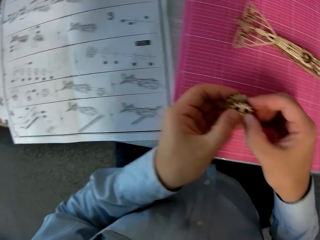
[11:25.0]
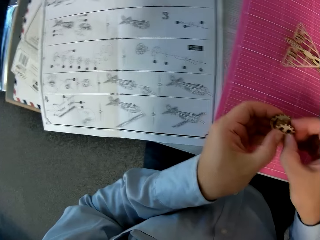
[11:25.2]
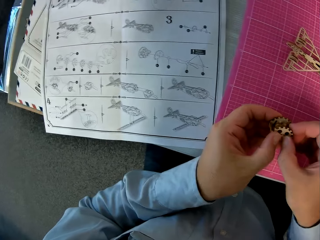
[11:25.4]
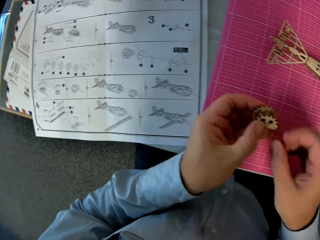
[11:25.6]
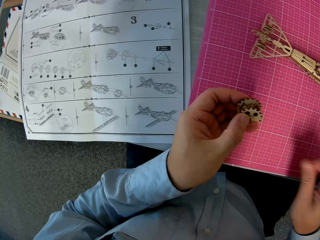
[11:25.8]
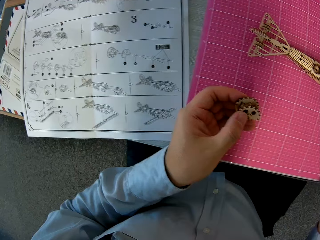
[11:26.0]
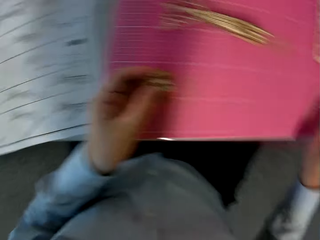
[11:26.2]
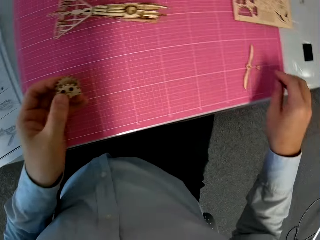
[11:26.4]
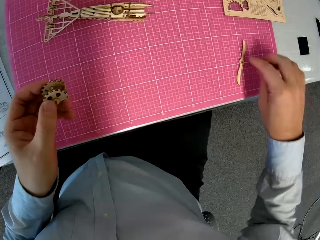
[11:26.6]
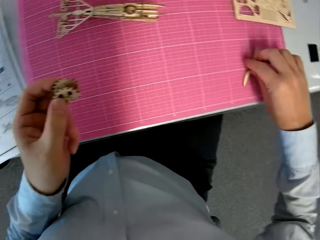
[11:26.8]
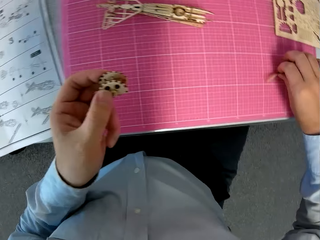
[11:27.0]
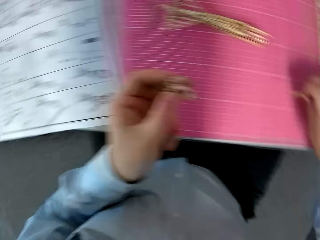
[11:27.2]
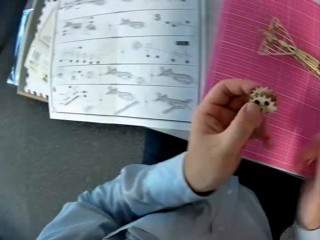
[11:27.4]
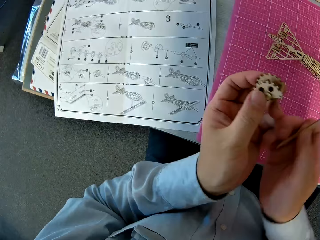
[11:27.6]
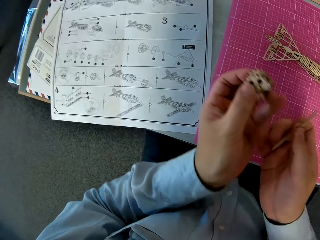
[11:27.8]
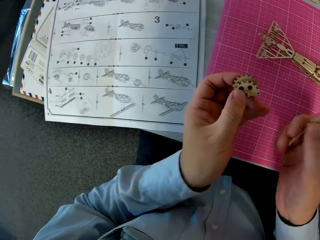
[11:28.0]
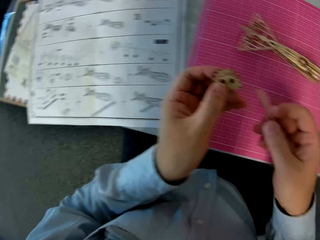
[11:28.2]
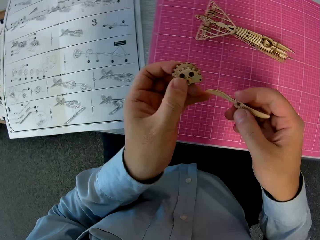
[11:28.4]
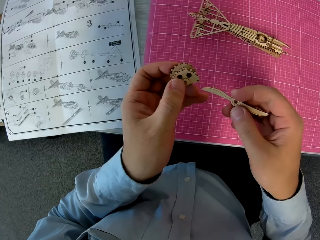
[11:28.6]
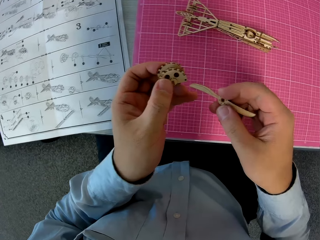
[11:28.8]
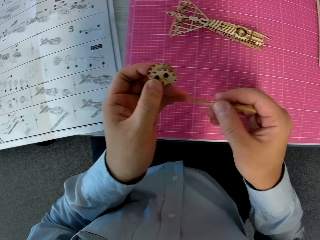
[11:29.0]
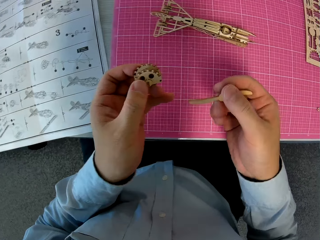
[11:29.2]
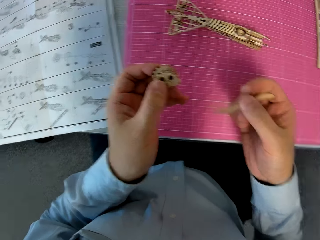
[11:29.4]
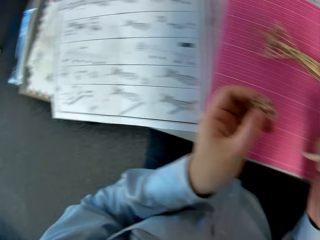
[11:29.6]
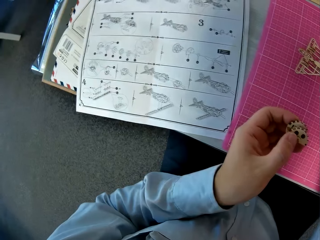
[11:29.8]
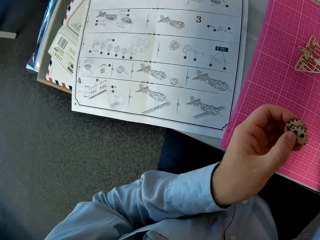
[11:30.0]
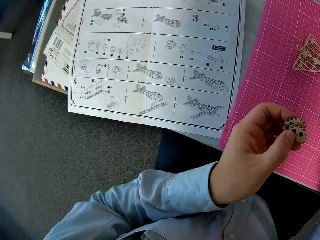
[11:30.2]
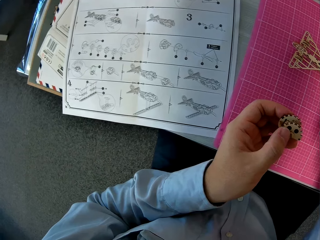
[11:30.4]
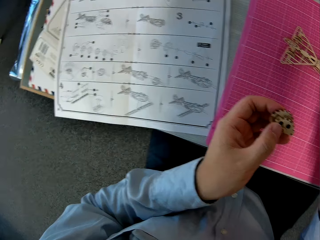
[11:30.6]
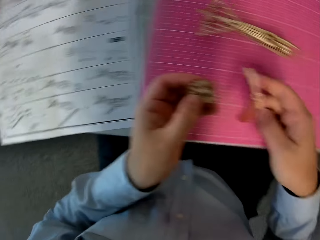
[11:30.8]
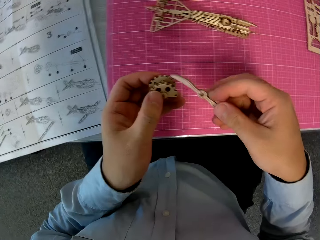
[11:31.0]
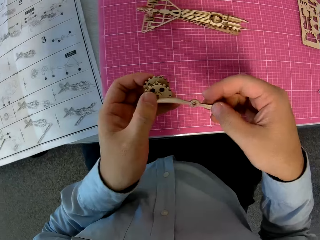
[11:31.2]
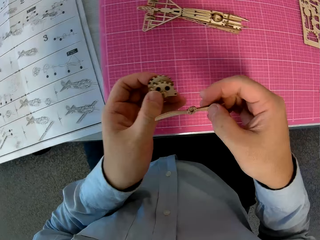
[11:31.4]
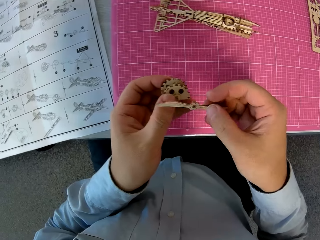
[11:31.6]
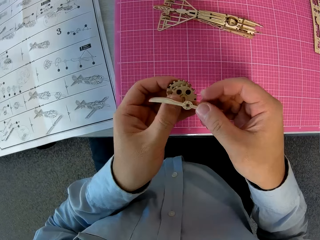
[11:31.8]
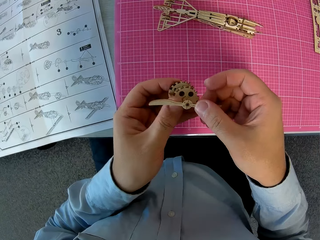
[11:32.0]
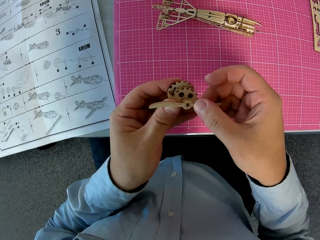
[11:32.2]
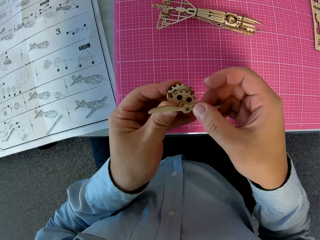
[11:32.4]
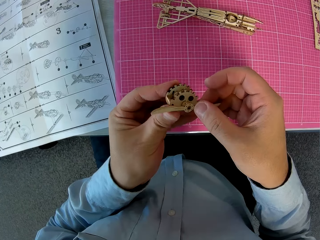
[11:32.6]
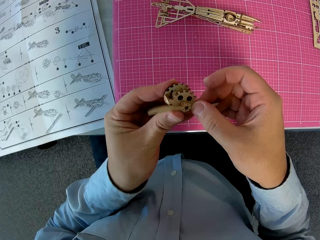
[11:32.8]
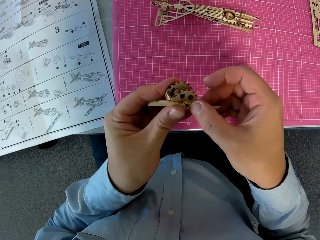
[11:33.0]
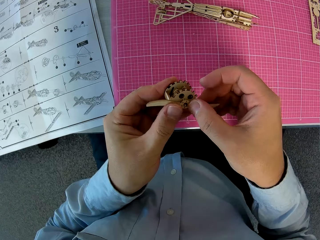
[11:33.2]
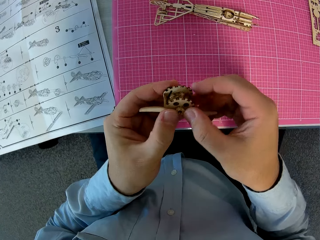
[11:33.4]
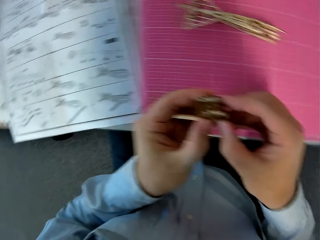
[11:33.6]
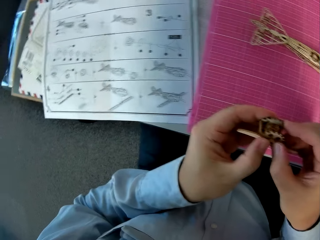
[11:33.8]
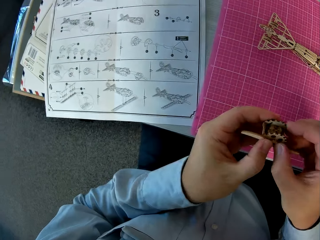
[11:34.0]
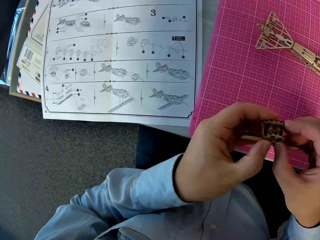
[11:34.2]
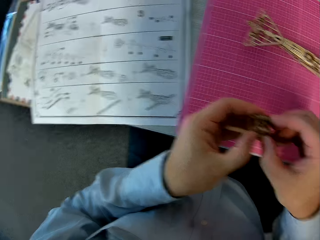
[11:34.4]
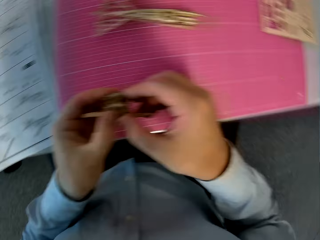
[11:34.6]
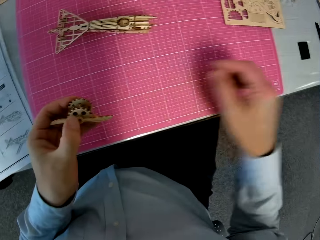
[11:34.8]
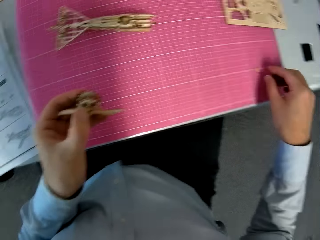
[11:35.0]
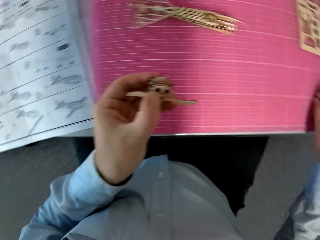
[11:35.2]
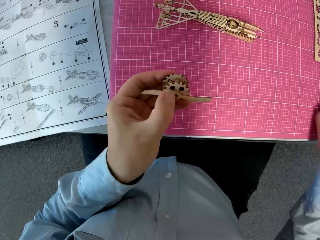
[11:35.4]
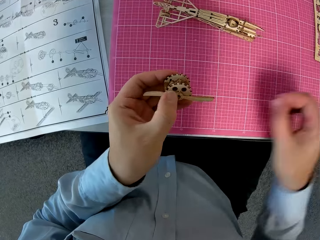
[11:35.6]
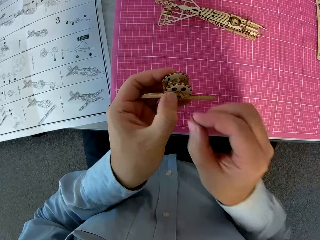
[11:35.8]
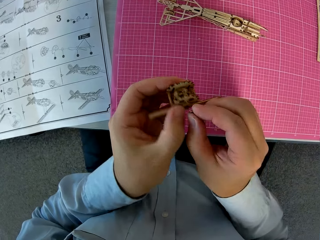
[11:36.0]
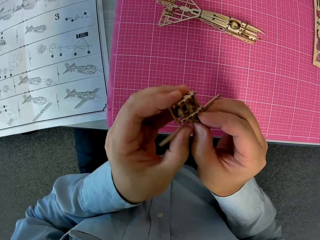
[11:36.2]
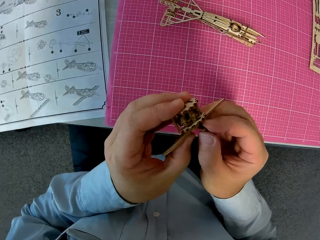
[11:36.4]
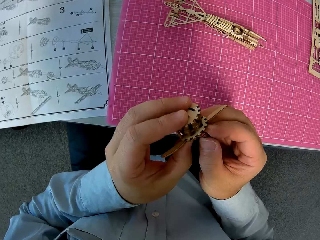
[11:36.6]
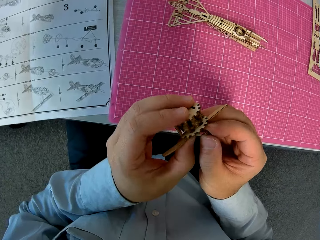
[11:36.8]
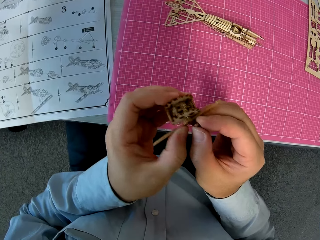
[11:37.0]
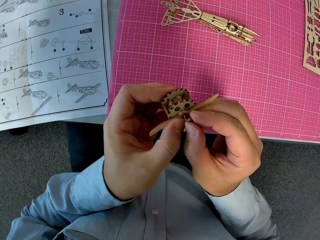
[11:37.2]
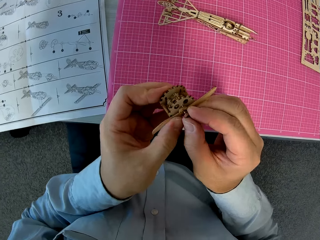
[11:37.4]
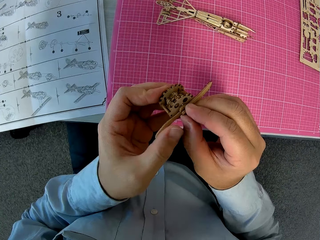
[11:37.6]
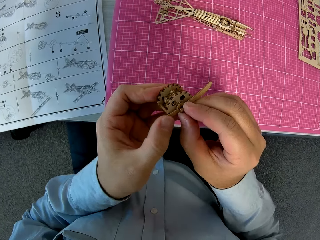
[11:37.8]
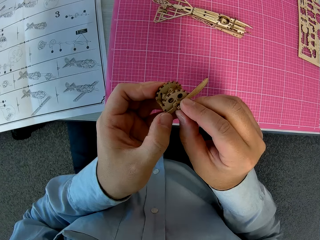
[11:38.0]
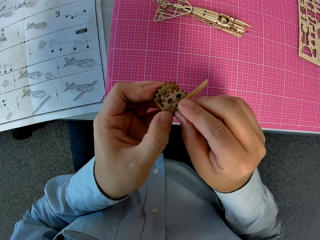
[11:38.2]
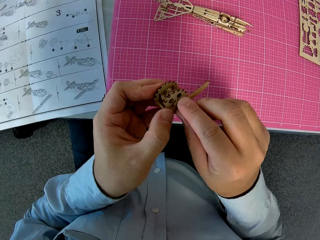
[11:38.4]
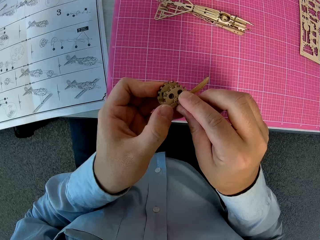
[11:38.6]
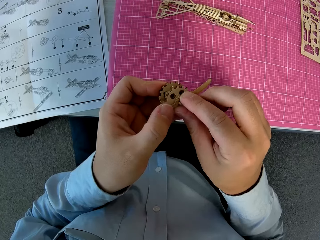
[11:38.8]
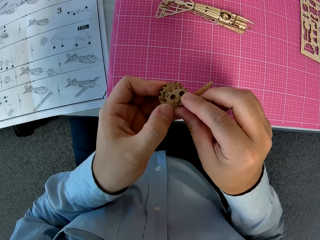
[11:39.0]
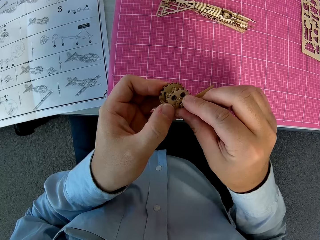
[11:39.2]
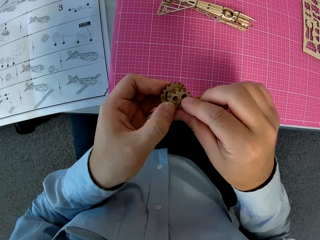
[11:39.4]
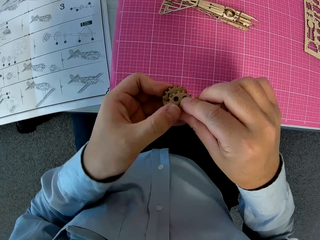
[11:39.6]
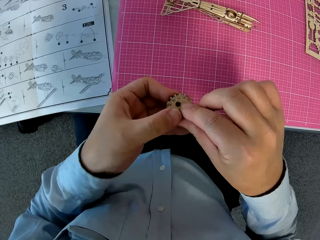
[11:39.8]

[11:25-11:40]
The camera wearer connects the airplane model. They pick up a wooden piece from the cutting sheet. They glance at the instruction book. They attach the wooden piece to the attached wooden pieces. They look at the airplane drawing. They pick up another wooden piece from the cutting sheet. They attach the wooden piece to the attached wooden pieces.

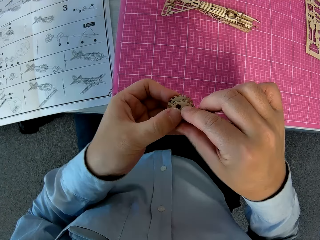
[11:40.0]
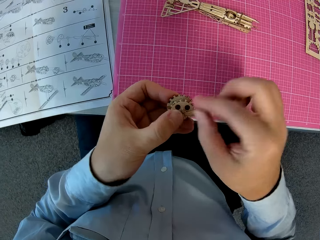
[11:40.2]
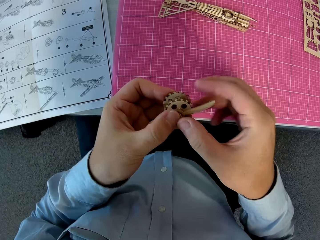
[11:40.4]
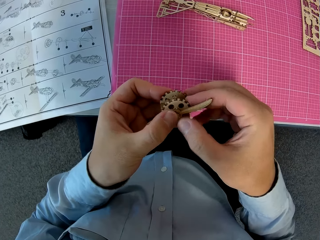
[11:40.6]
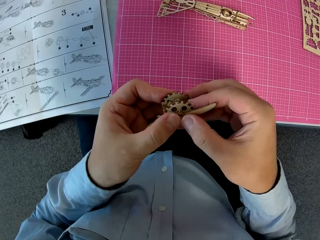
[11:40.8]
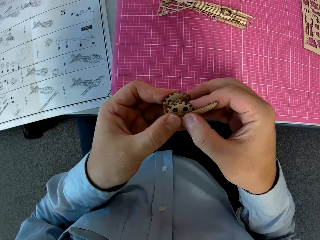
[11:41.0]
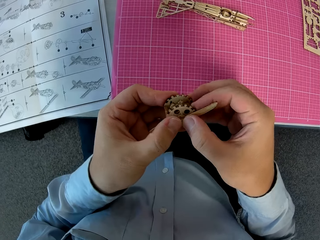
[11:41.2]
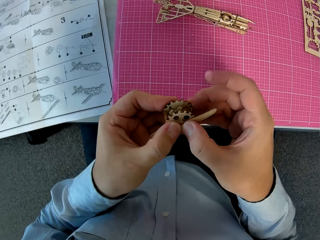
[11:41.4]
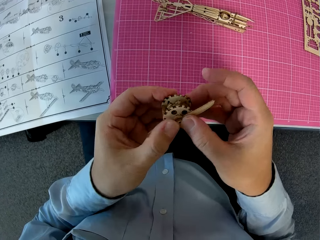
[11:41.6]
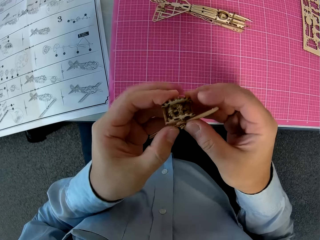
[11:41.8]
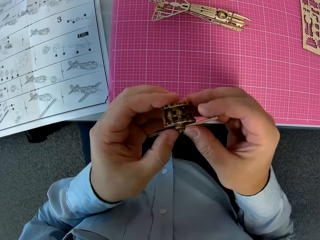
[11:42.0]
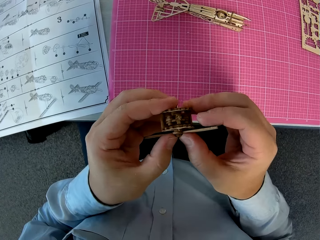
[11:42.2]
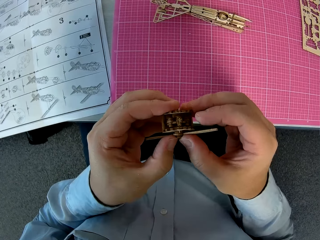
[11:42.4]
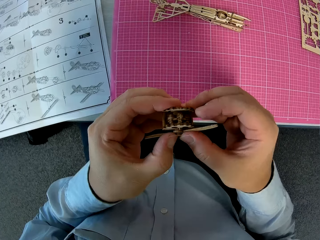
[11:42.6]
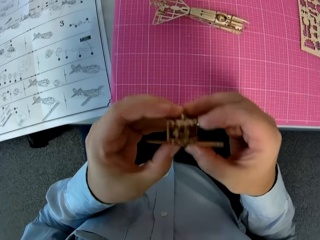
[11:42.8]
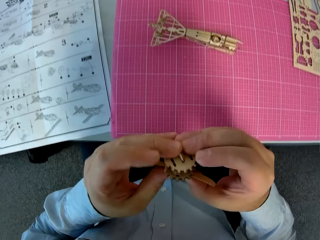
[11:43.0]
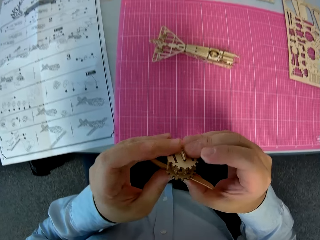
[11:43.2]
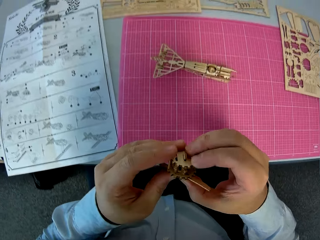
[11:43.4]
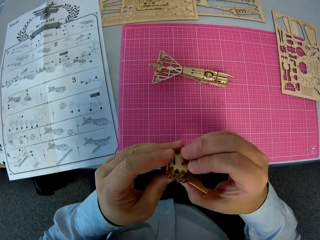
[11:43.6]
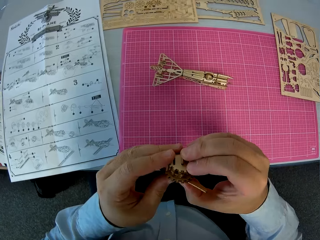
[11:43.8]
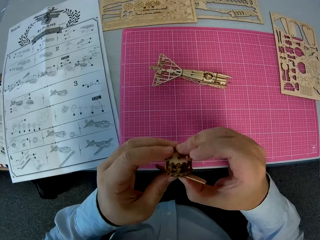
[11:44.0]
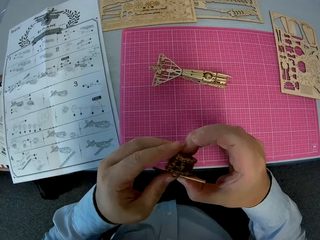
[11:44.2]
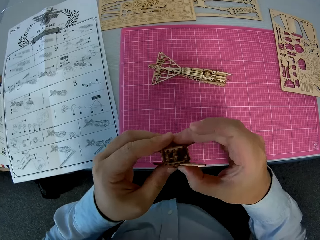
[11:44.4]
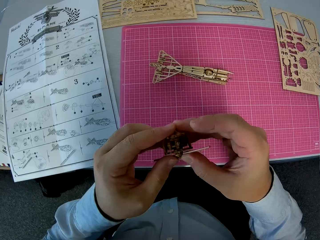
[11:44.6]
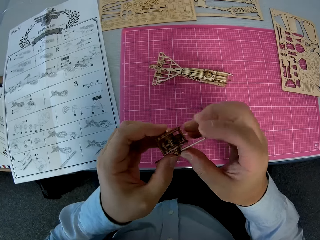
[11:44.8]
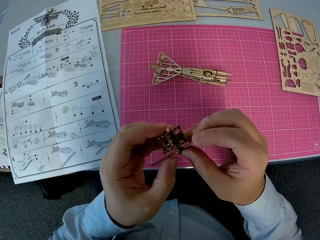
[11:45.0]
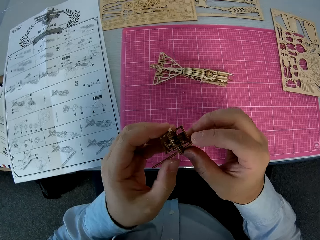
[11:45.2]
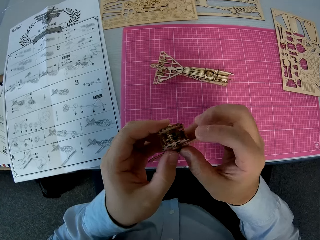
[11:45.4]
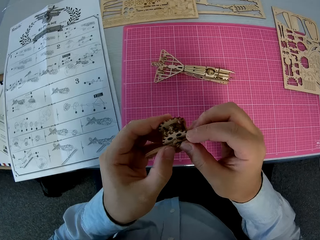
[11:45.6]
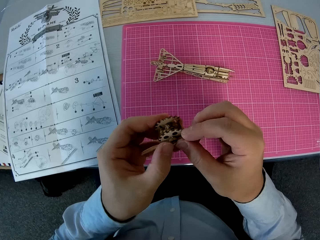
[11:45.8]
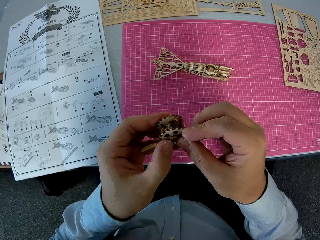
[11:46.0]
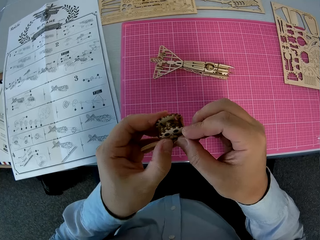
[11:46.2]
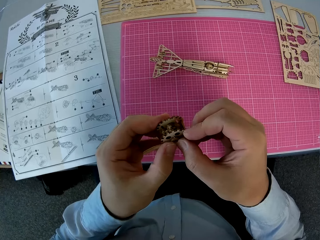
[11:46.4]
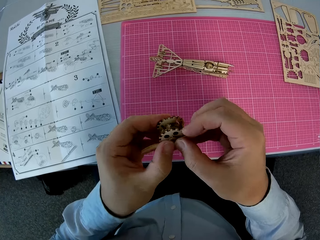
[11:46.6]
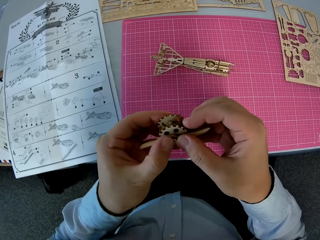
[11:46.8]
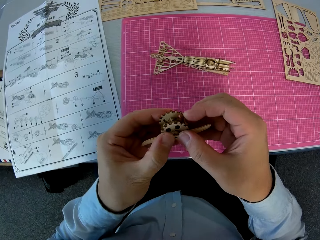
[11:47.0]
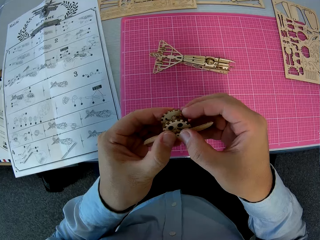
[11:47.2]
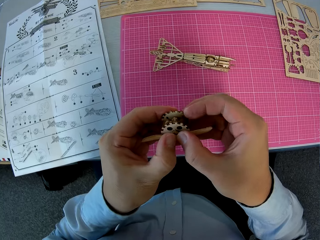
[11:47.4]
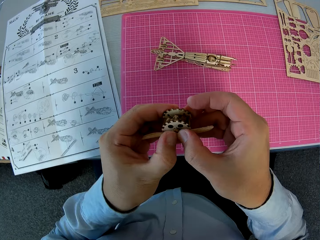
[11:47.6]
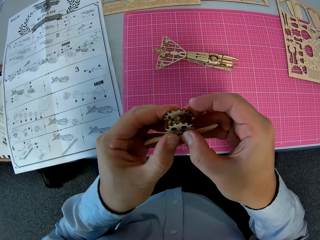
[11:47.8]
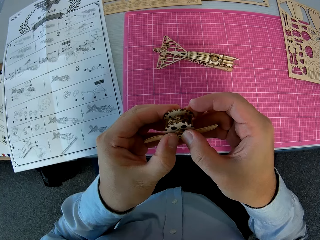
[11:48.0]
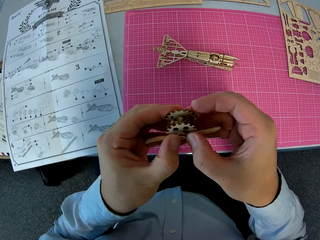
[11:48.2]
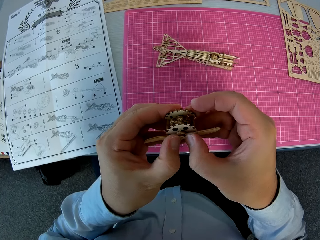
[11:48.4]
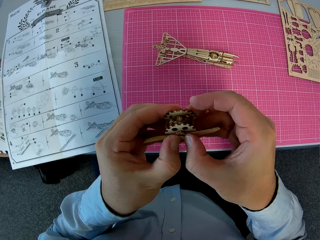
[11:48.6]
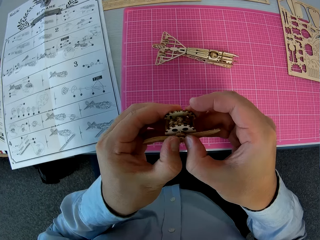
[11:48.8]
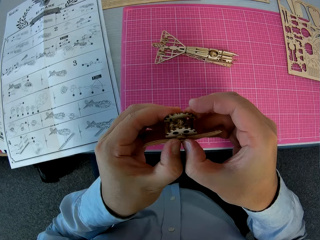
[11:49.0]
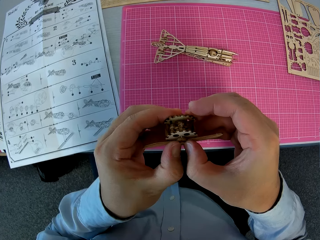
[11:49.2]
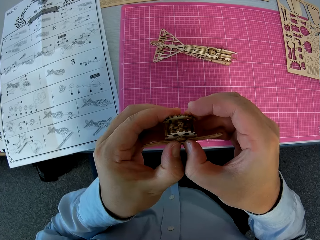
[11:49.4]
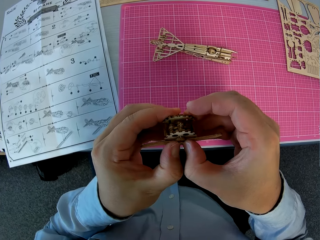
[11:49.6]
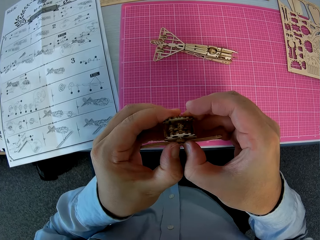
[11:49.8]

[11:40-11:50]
The camera wearer looks at the airplane model. They connect the airplane model.
